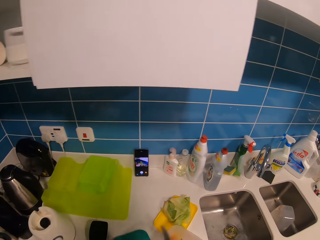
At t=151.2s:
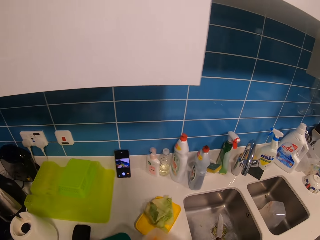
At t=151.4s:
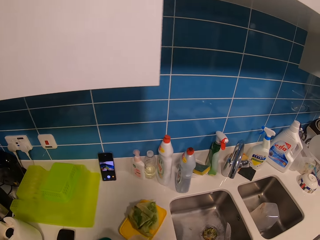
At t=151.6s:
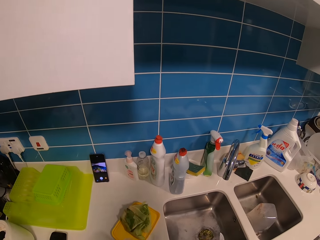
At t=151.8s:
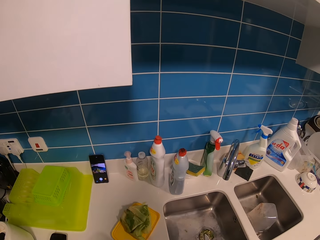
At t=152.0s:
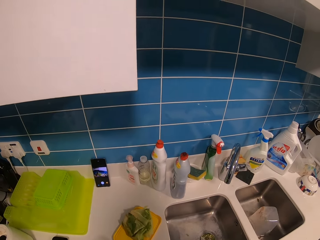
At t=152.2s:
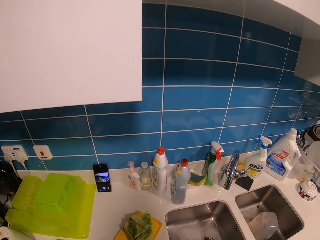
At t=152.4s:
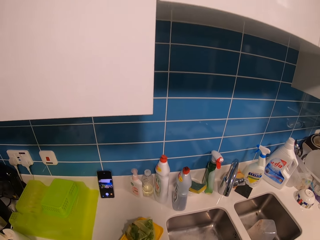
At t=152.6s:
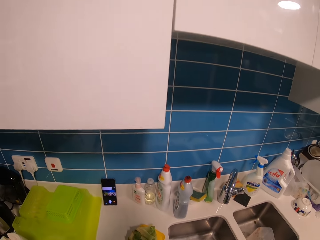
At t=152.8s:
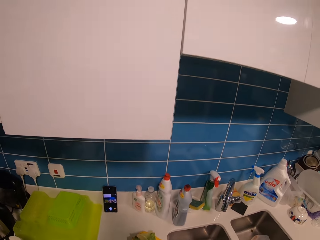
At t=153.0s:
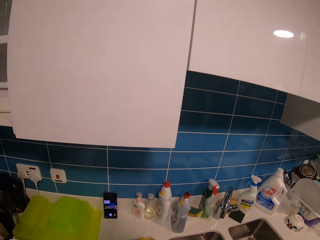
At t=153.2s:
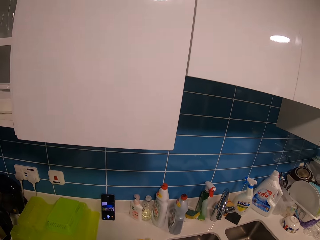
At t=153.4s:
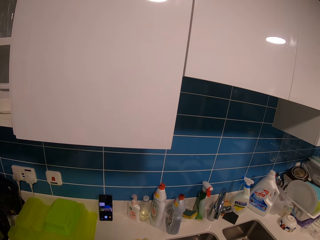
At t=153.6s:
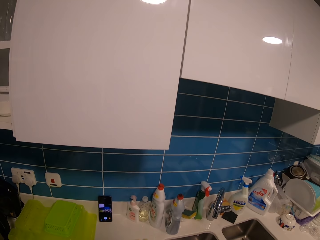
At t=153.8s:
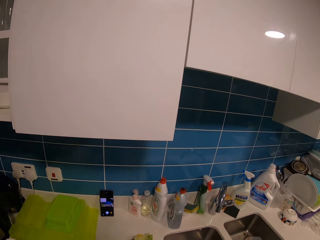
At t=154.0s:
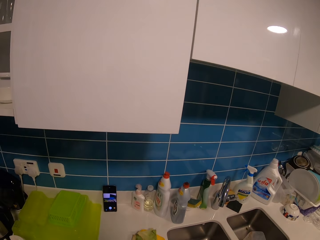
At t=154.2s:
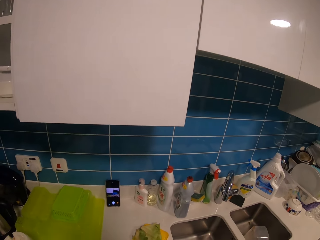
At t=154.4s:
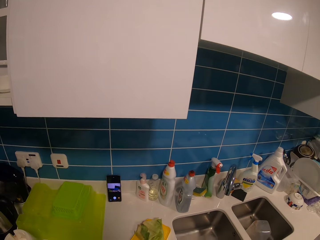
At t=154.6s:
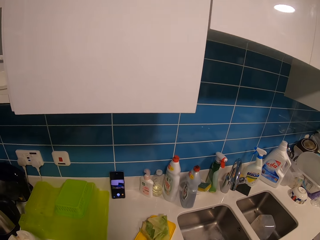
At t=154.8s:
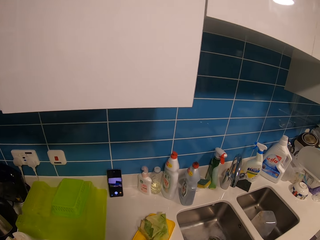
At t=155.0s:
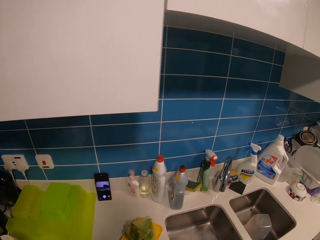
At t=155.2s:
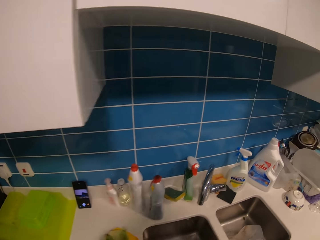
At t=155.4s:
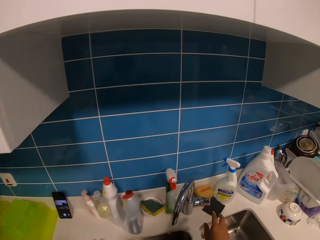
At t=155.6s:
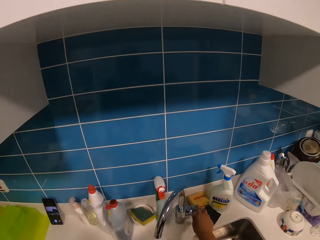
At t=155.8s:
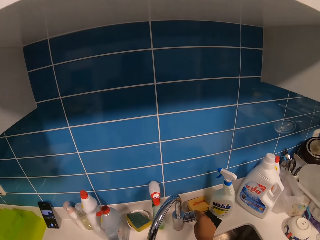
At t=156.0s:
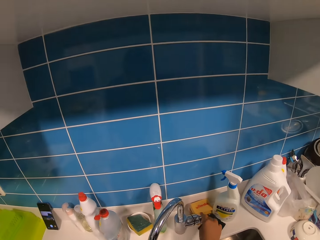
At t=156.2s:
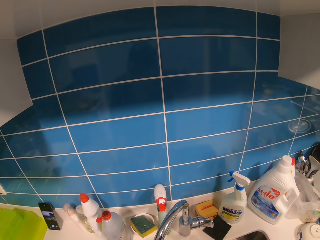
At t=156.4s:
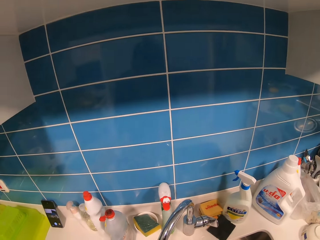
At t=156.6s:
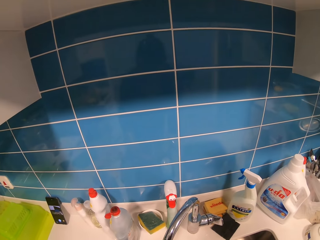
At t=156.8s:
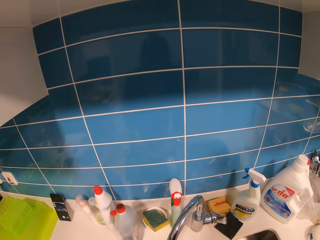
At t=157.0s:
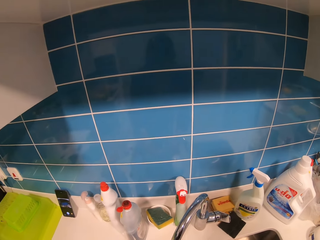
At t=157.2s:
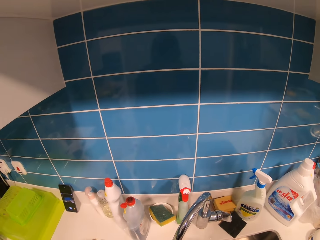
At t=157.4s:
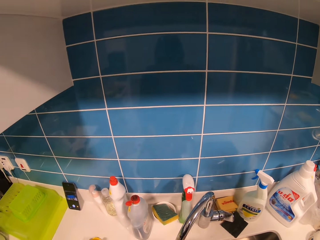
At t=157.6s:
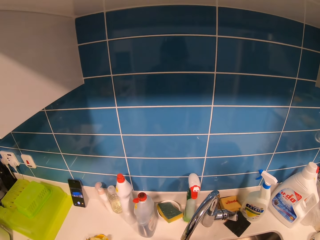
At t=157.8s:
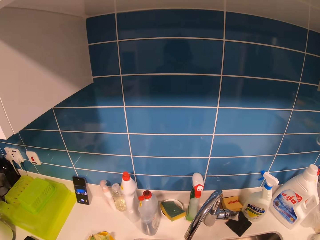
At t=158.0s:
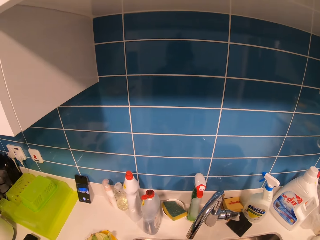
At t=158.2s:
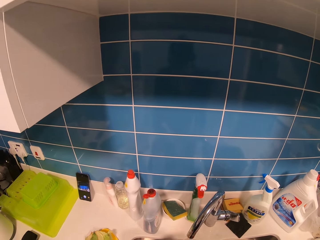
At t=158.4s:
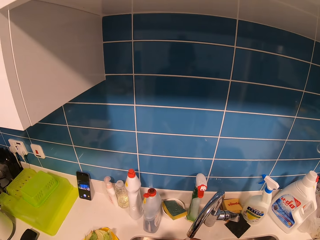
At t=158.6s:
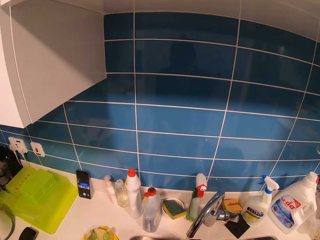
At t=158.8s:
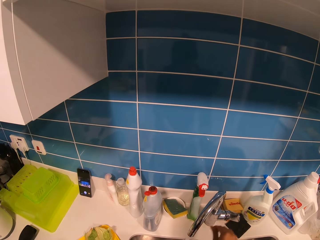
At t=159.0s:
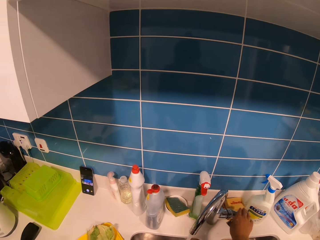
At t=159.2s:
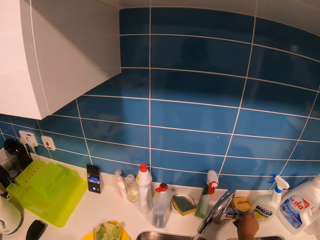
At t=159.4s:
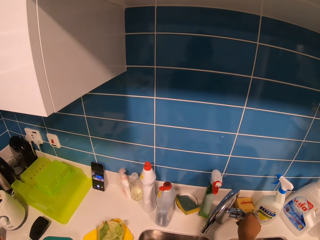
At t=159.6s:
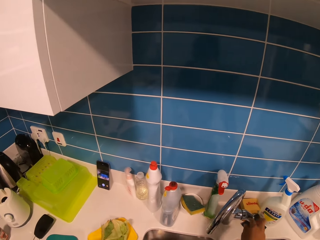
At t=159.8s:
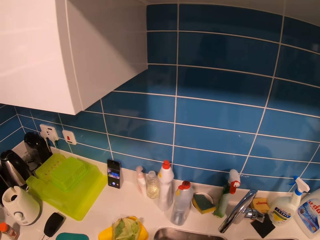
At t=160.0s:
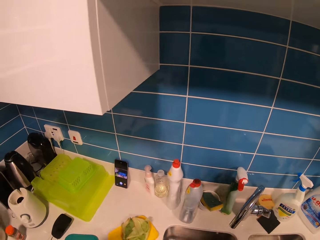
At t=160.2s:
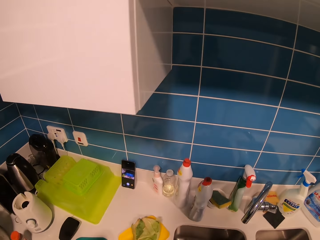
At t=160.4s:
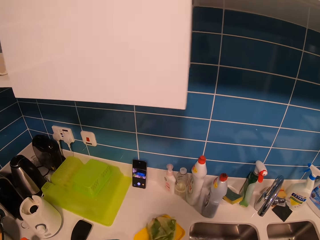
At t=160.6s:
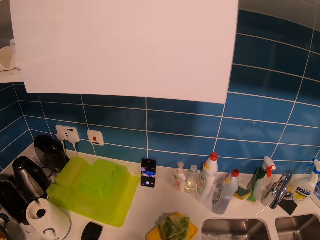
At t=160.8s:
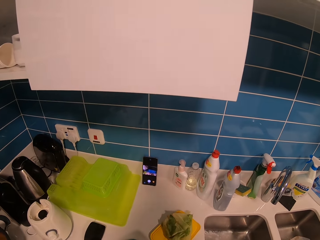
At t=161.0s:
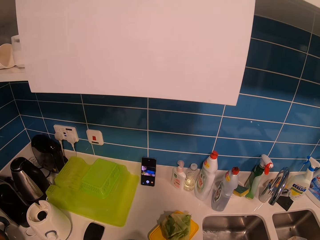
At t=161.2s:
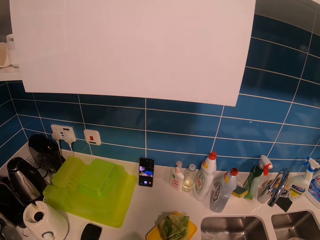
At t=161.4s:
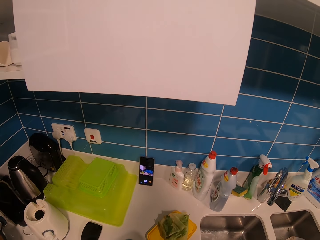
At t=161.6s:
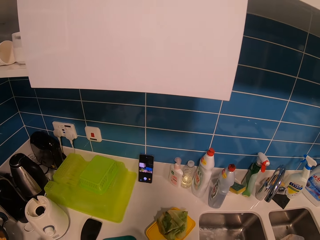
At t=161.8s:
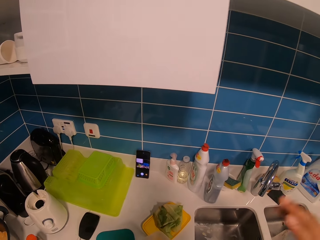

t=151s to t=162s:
The camera wearer picks up a knife. They open a tap of water, rinse the knife, and close the tap of water.

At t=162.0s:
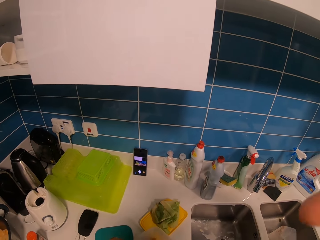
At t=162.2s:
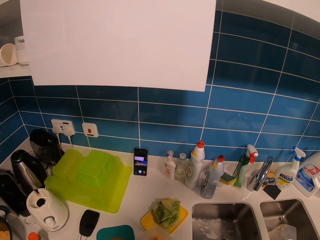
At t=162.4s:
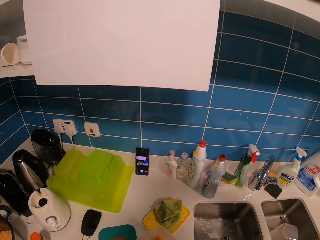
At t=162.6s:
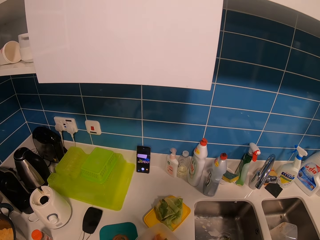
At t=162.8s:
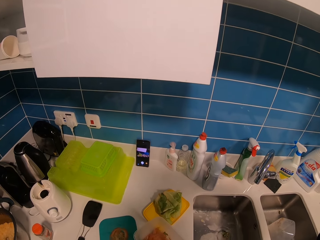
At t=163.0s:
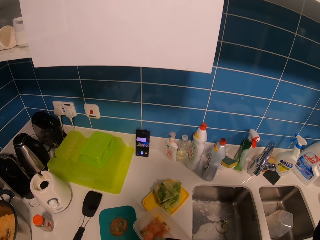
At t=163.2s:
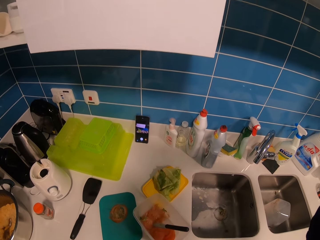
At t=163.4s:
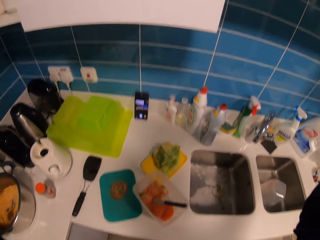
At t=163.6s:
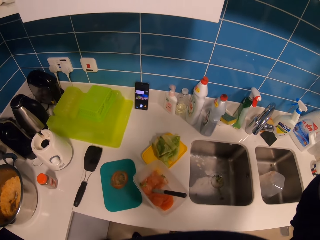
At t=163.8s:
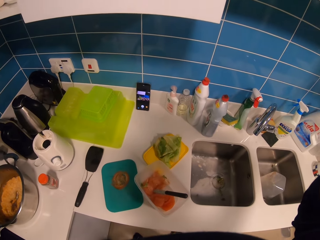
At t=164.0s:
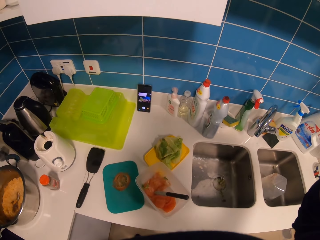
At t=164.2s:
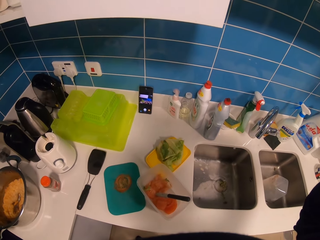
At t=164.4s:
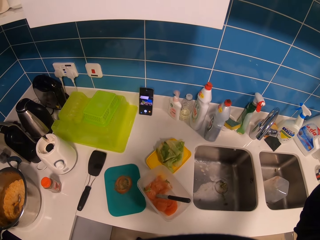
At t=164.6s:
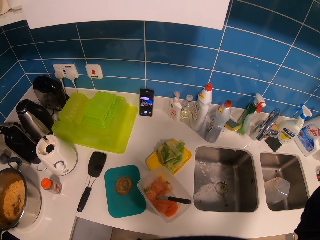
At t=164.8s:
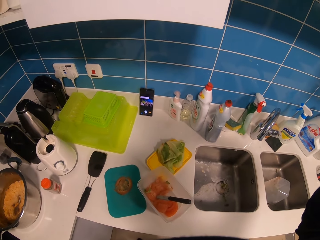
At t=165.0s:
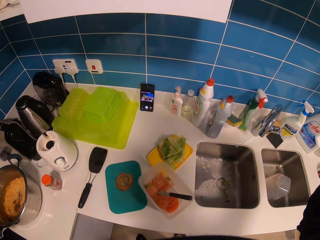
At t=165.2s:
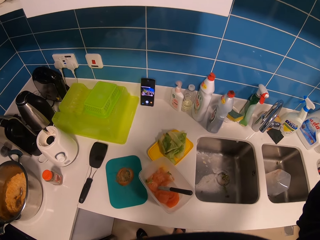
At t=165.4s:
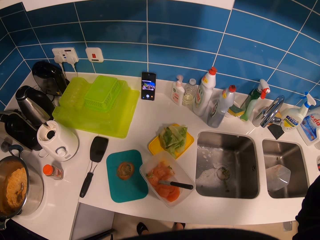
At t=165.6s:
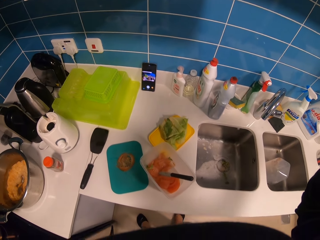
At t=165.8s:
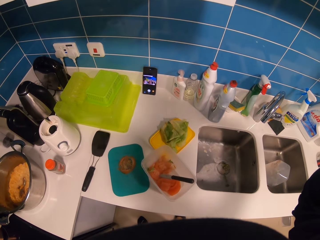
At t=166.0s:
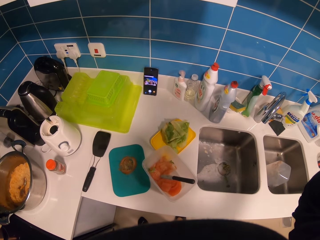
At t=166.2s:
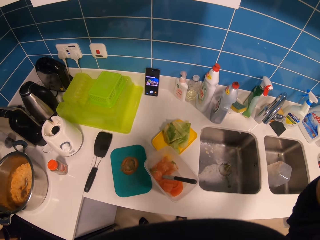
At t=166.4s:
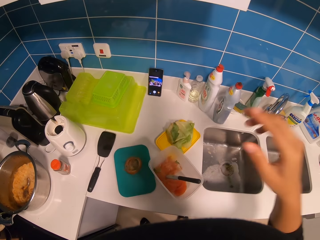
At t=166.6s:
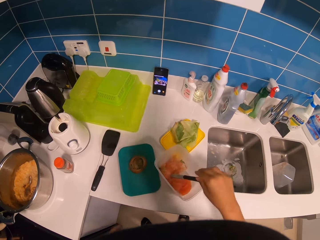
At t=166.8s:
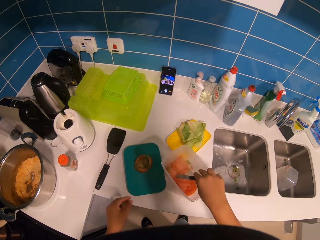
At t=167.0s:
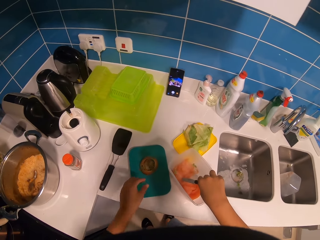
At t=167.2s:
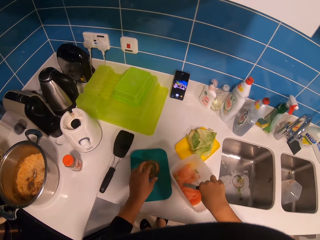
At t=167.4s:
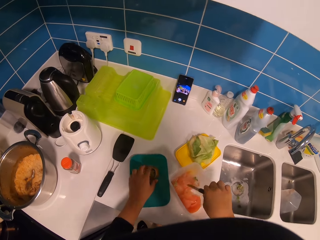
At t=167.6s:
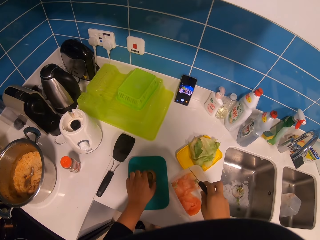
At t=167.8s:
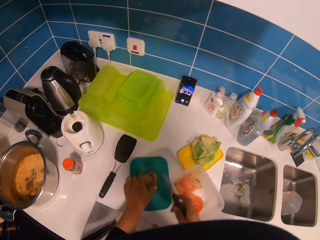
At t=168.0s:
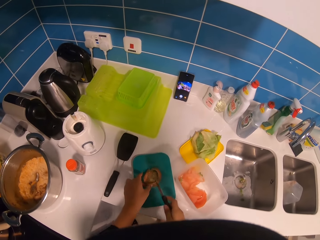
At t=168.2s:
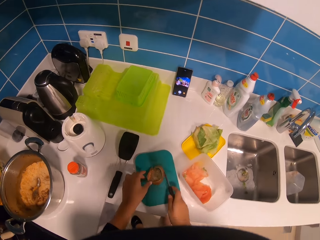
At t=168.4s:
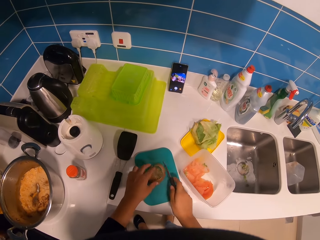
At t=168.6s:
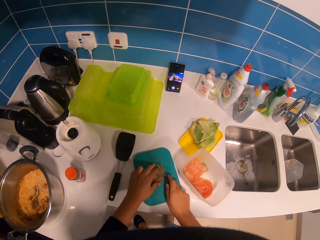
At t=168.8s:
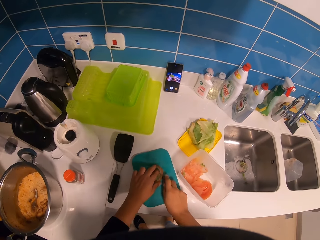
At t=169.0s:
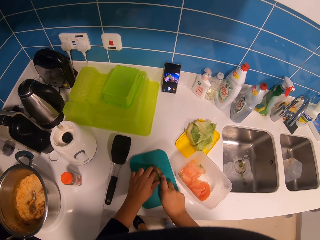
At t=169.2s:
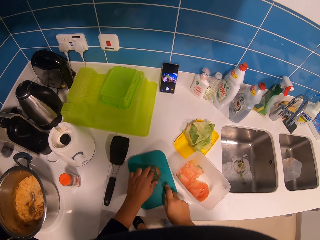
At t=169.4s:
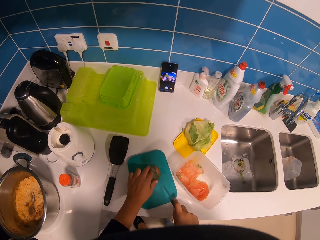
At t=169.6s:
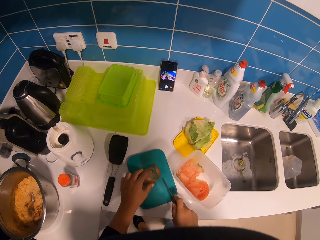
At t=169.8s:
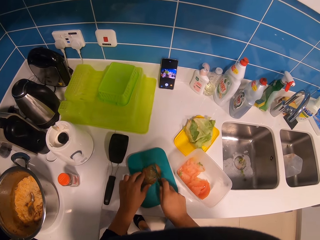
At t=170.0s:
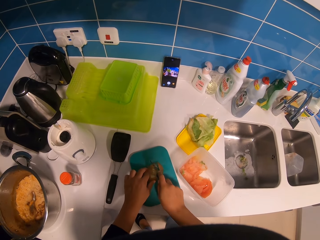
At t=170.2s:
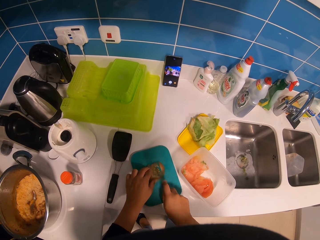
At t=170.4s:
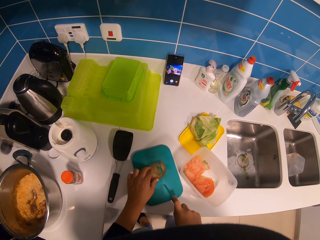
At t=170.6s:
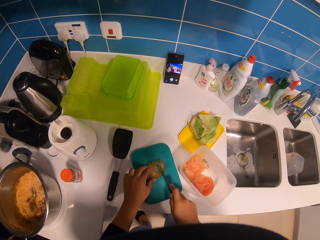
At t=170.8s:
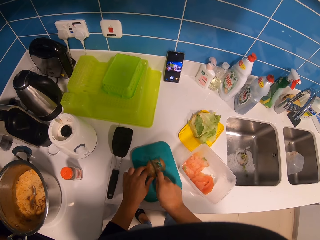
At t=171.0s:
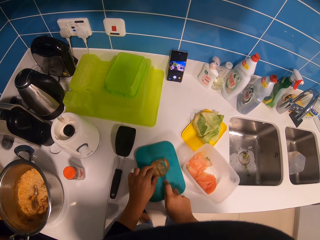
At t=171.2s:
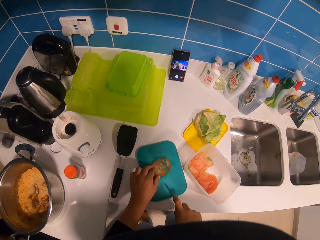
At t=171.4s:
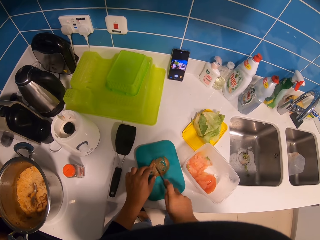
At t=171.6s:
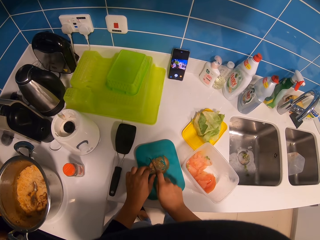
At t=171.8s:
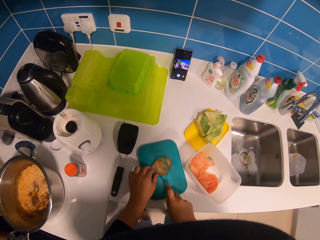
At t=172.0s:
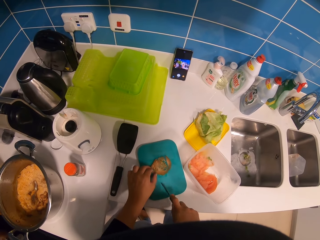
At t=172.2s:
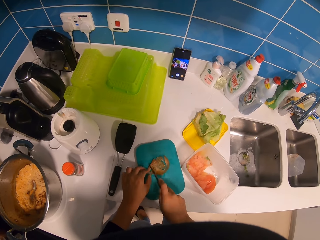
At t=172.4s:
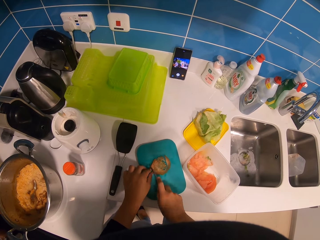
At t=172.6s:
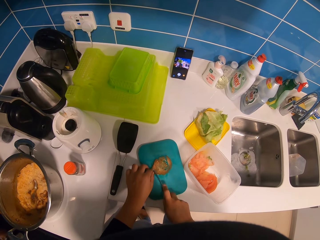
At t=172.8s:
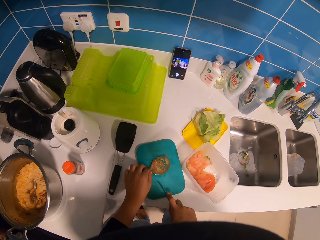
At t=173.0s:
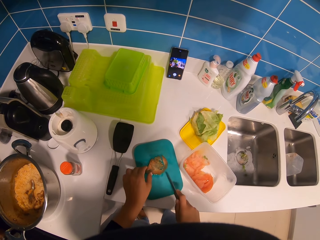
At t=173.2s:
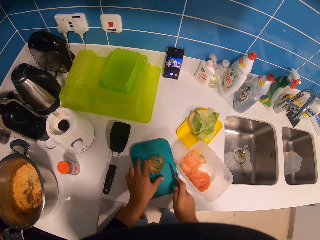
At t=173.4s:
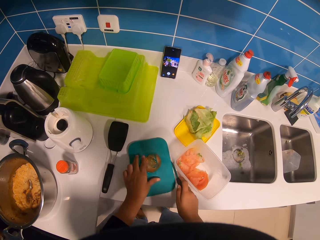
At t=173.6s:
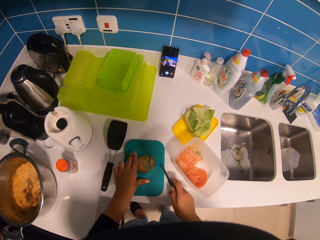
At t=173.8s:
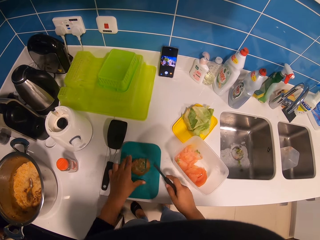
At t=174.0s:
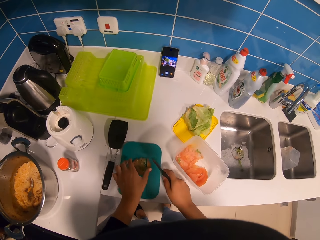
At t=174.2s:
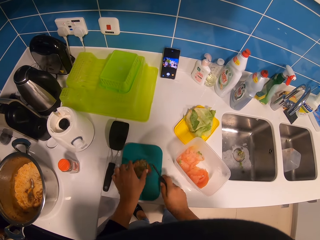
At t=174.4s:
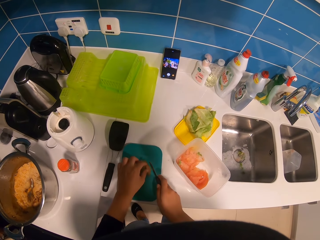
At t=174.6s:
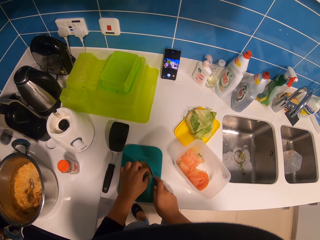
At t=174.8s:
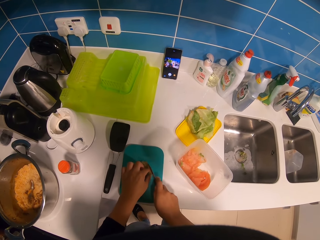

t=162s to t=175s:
The camera wearer adjusts the camera. They pick up a knife. They cut the tomato with the knife. They move a lid.
